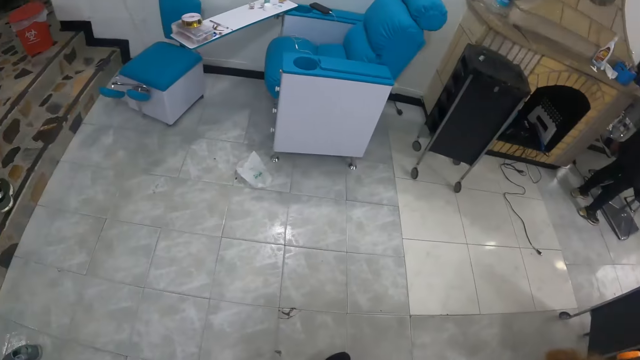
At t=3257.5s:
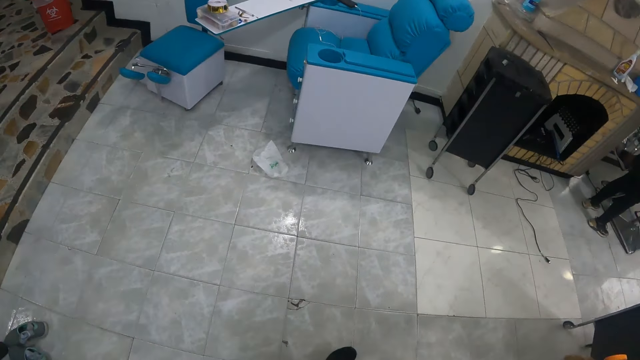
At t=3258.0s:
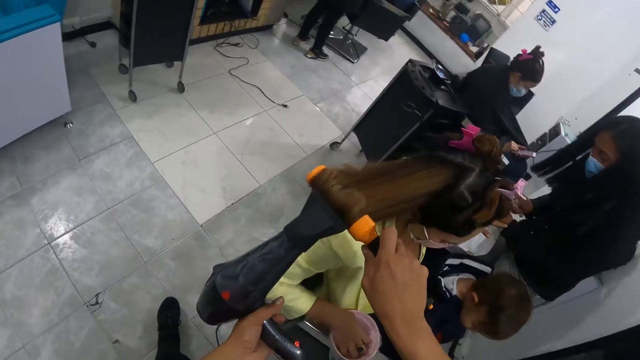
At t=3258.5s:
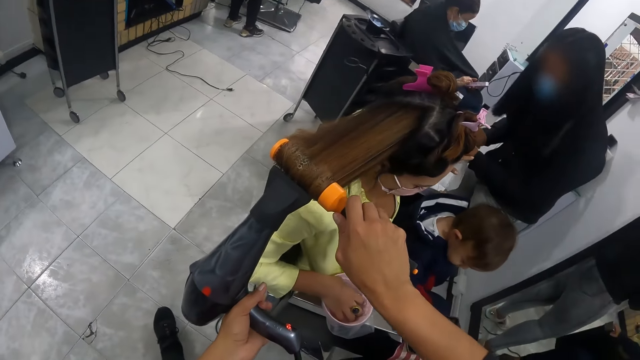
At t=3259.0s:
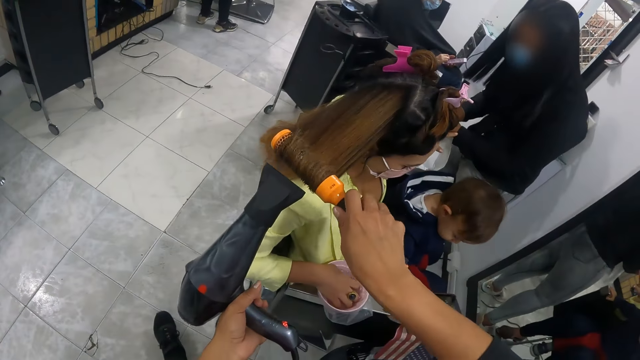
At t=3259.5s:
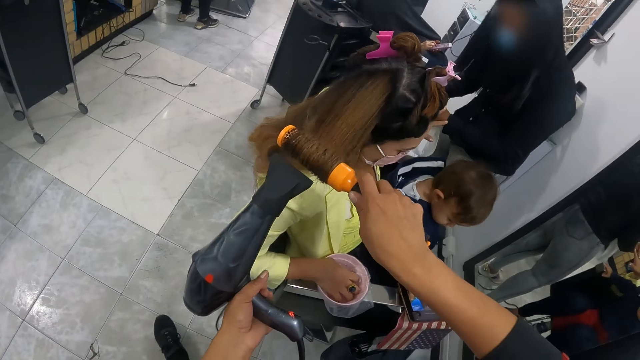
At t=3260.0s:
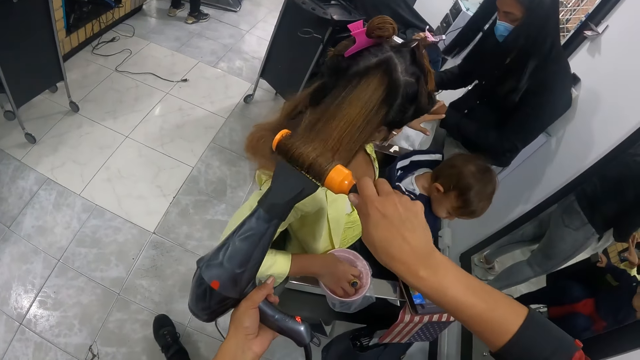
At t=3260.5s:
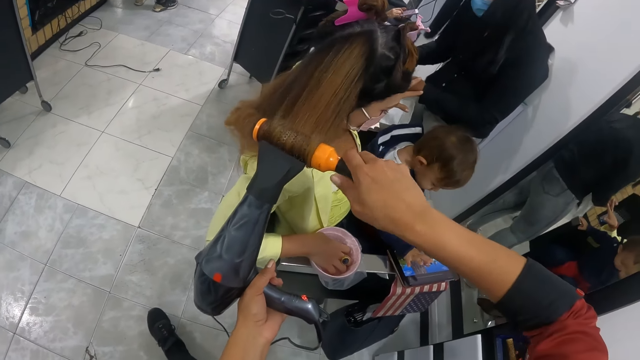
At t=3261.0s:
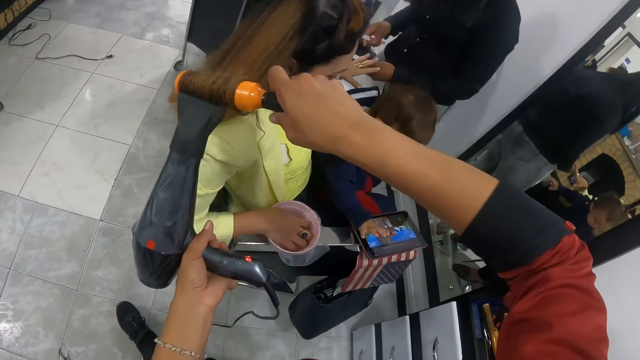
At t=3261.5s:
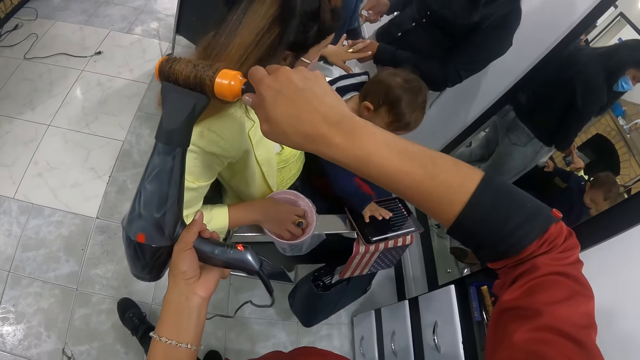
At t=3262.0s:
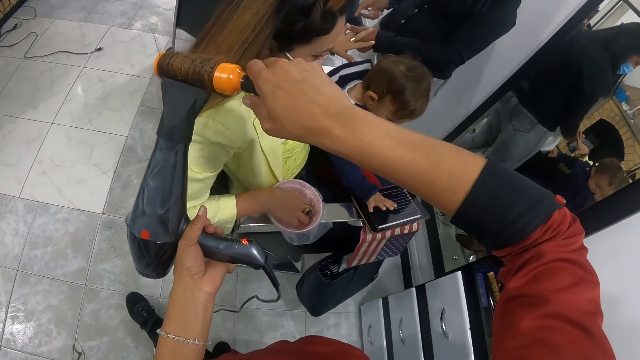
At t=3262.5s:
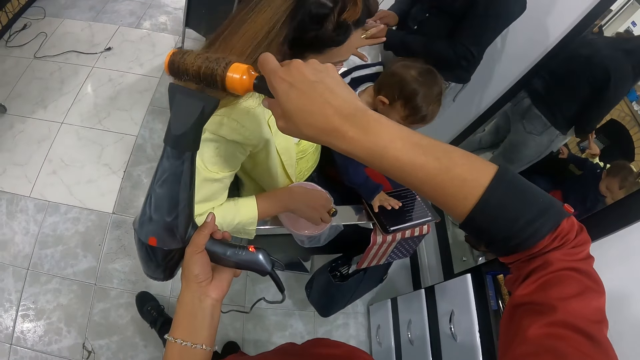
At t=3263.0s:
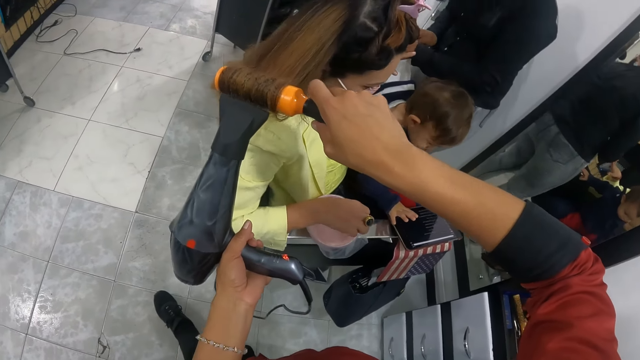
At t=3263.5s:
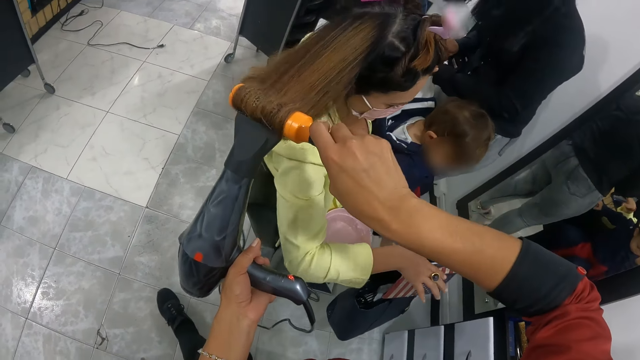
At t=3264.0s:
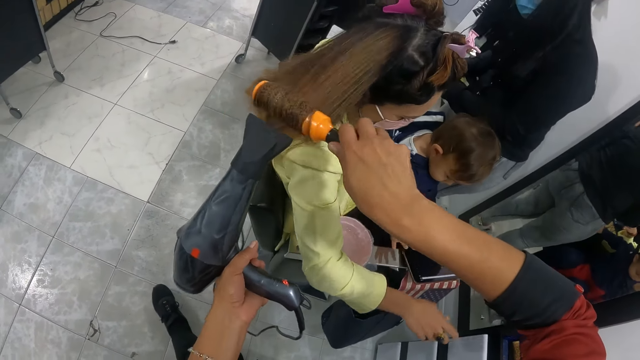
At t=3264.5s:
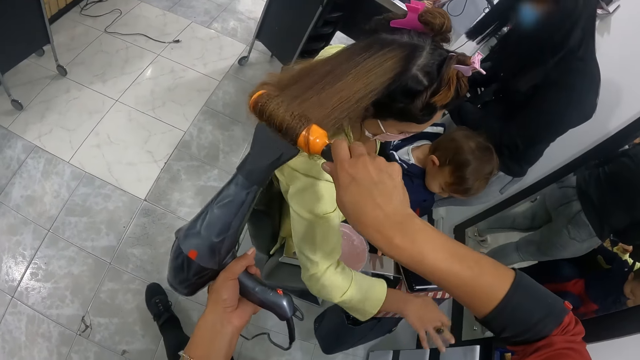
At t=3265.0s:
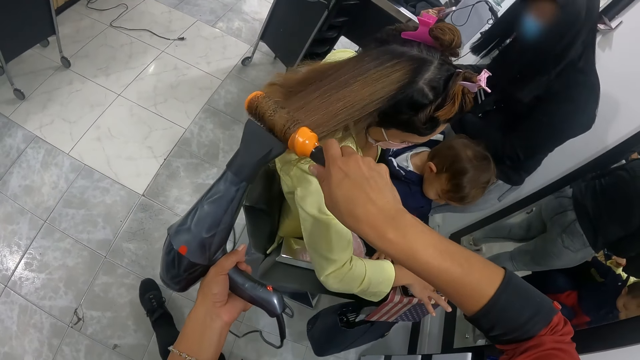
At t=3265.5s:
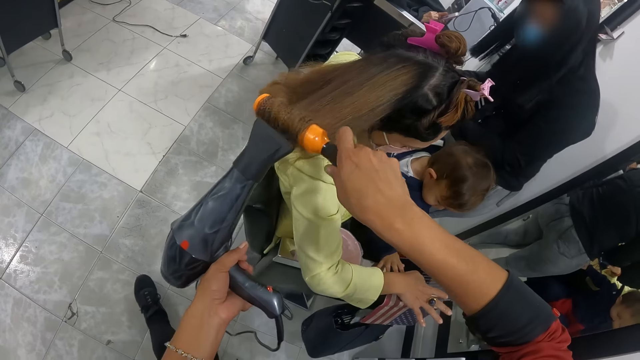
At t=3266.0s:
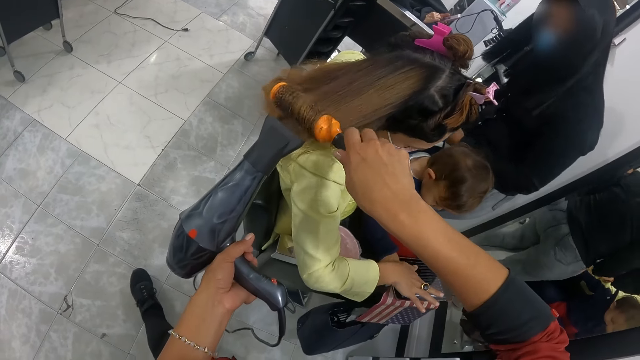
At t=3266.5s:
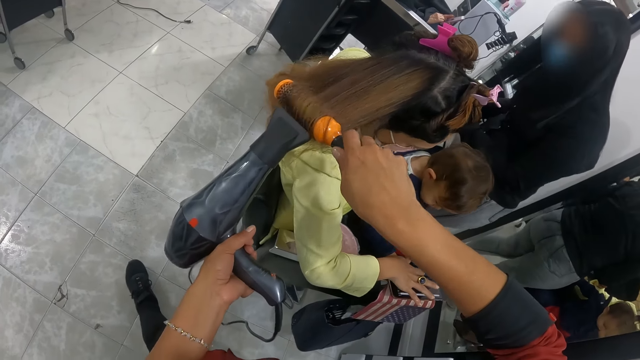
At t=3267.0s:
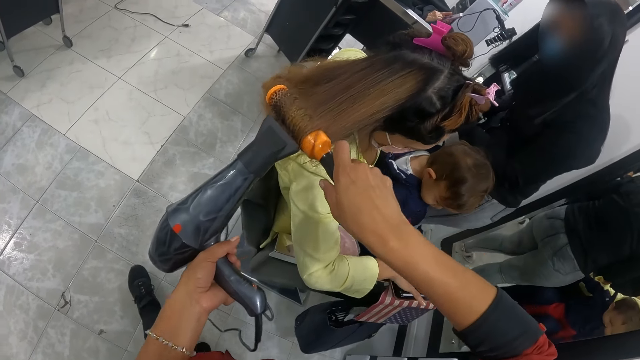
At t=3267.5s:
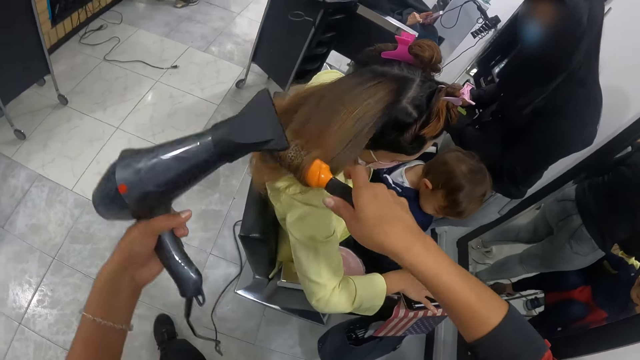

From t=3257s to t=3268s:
The camera wearer looks around. A baby operates the tablet with his right hand. A woman files another woman's fingernail with a file in her right hand. The second woman removes her right hand from a bowl of water on the armrest of a chair. The second woman operates the tablet with her right hand.

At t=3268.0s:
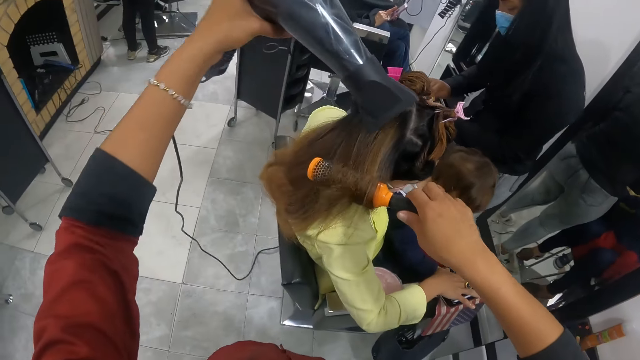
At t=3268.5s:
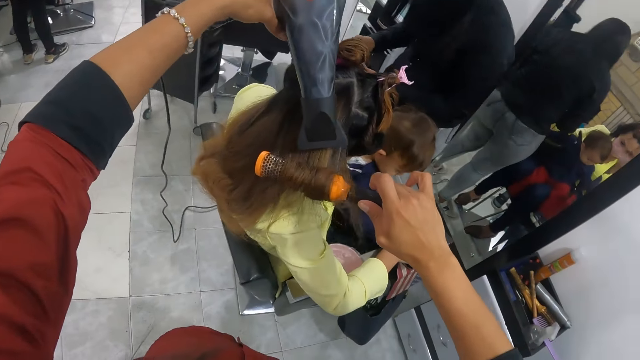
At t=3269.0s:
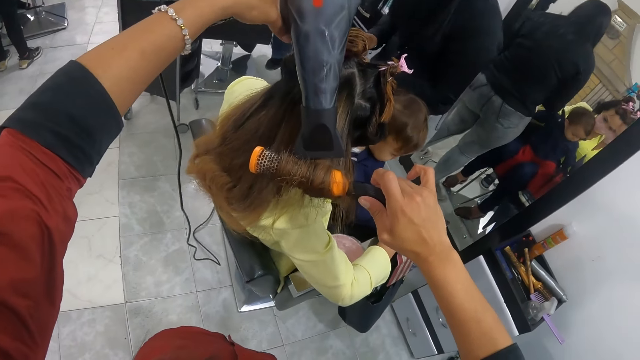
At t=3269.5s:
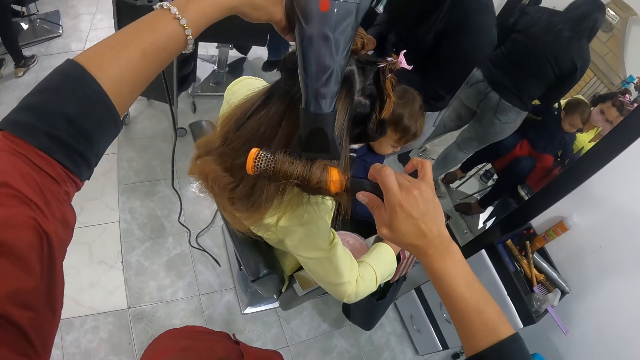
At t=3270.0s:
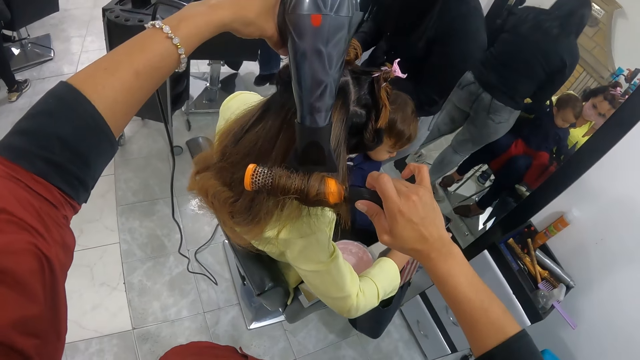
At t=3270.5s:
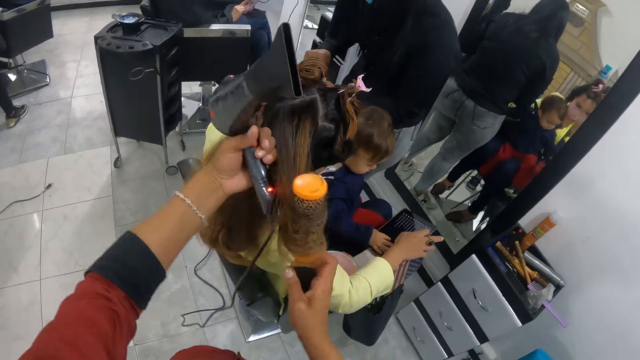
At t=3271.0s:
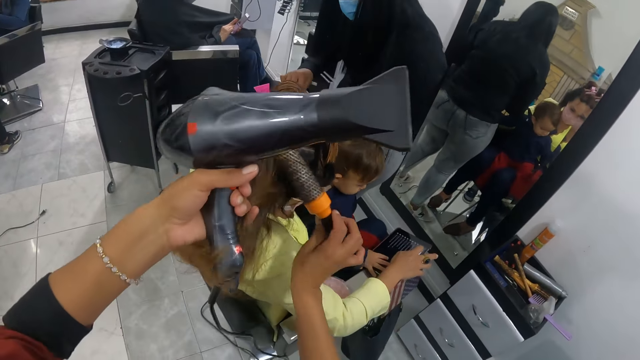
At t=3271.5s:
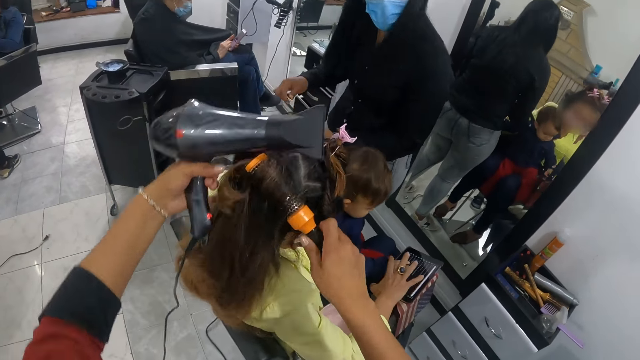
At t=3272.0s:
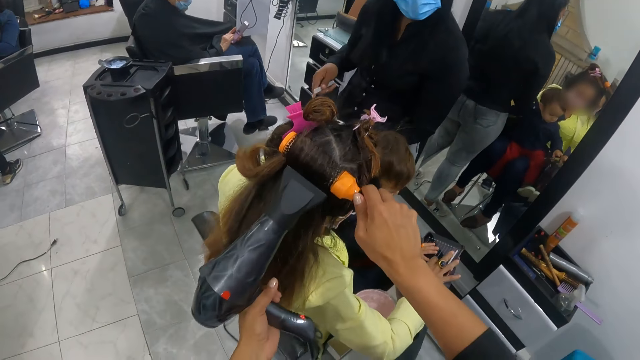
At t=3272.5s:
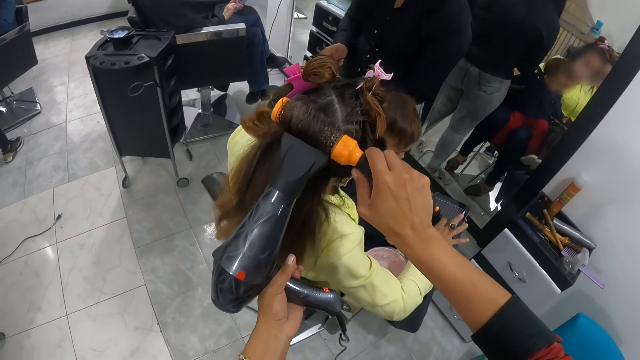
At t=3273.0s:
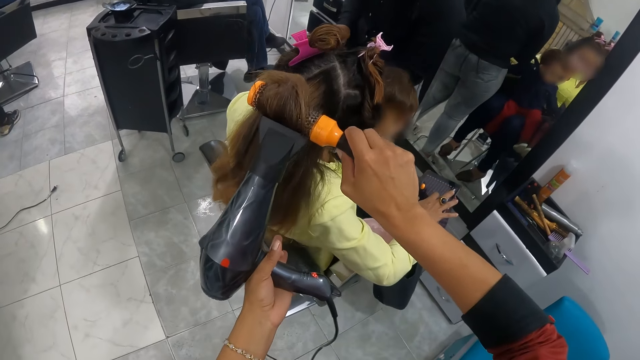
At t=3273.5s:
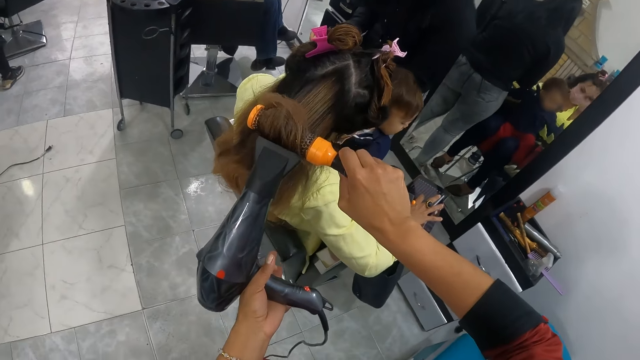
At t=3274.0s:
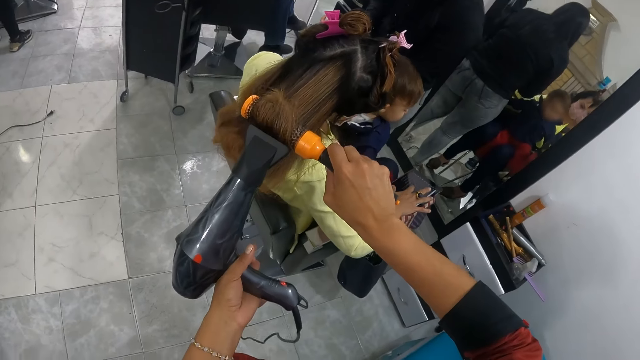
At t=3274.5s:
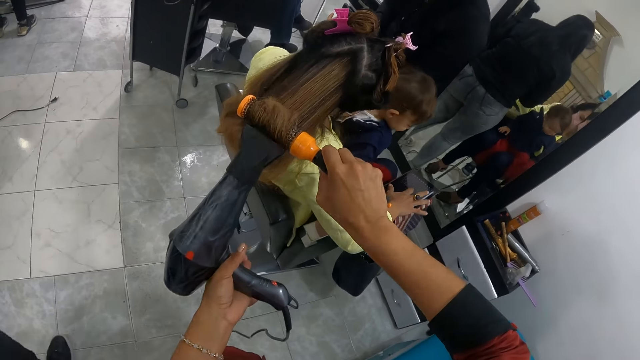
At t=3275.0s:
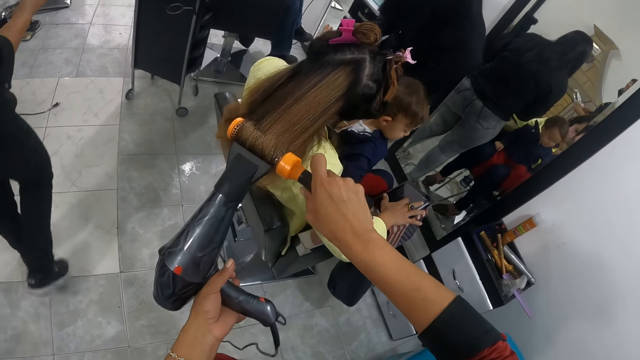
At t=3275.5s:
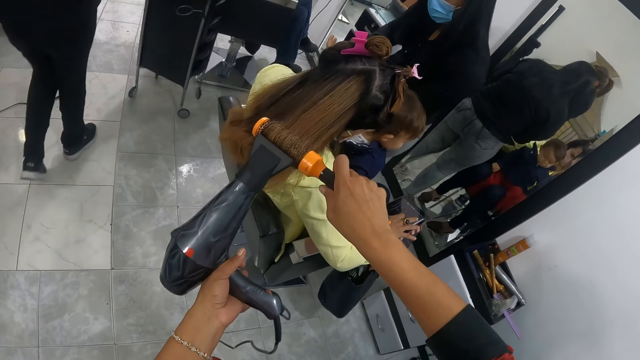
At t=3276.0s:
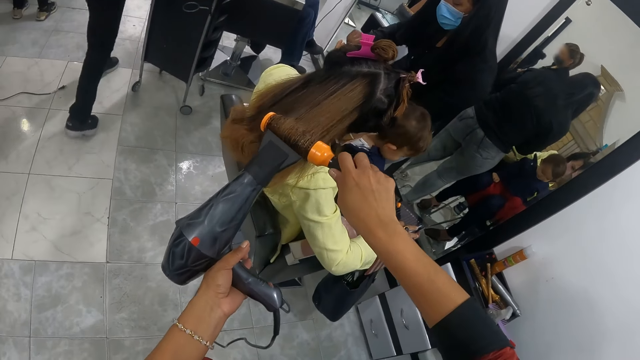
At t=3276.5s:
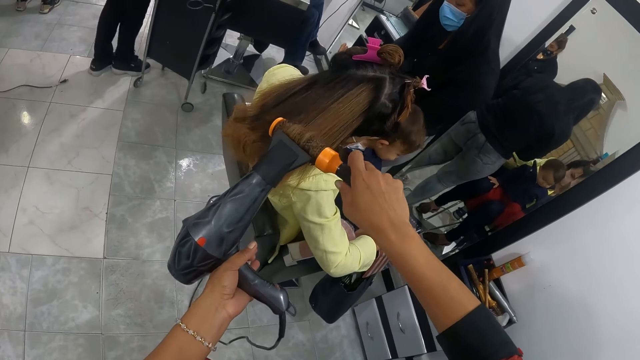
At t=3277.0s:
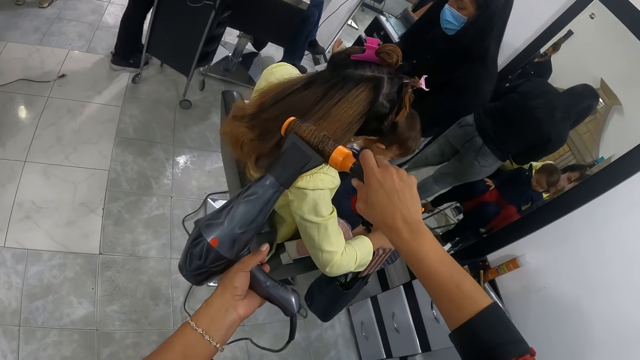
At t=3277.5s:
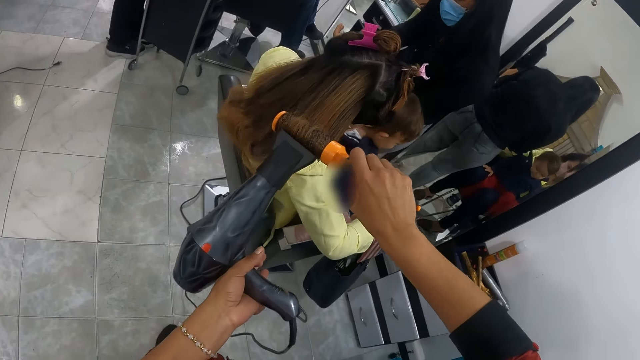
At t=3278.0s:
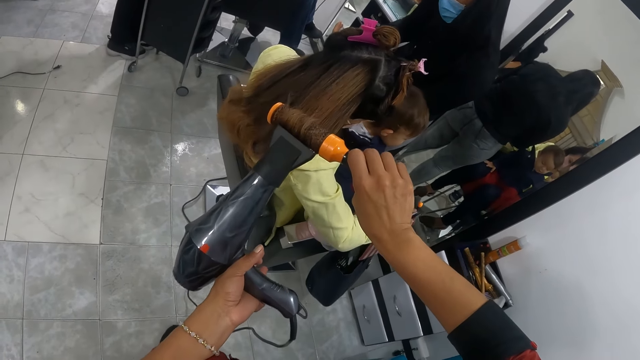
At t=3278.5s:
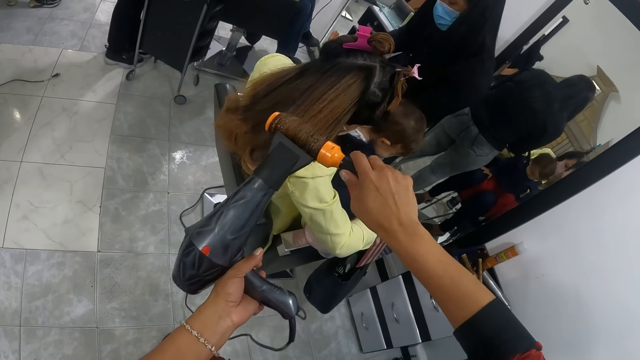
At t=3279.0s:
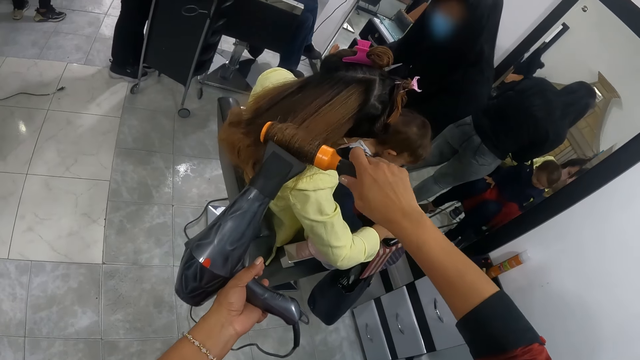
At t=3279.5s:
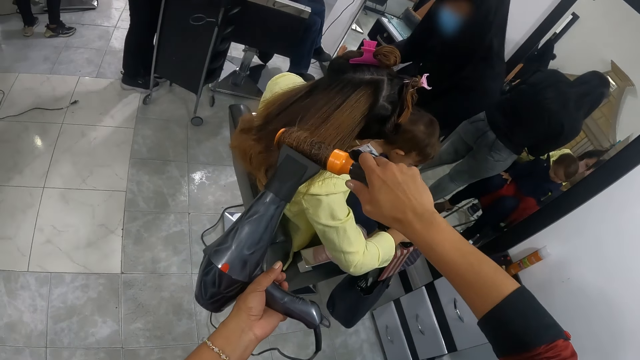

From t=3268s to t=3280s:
The camera wearer holds the hair of the woman with her left hand. She rolls the hair of the woman with the rolling comb in her right hand. A baby operates the tablet with his right hand. The camera wearer blows the hair of the woman with the blow dryer in her left hand. She rolls the hair of the woman with the rolling comb in her right hand.
